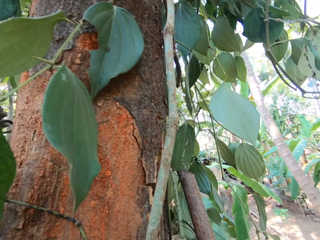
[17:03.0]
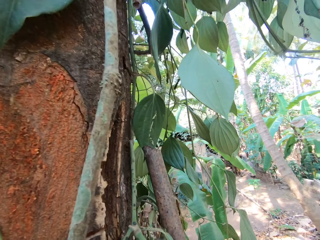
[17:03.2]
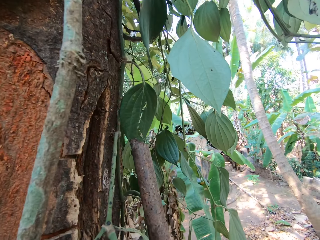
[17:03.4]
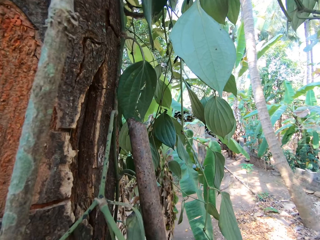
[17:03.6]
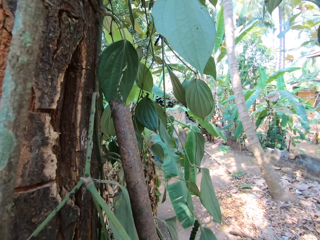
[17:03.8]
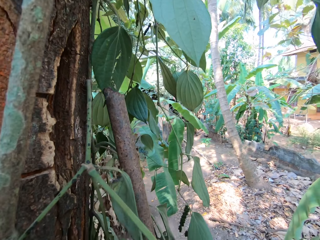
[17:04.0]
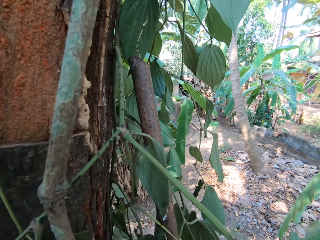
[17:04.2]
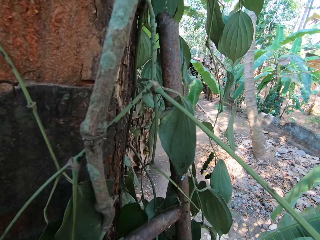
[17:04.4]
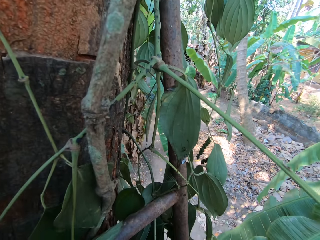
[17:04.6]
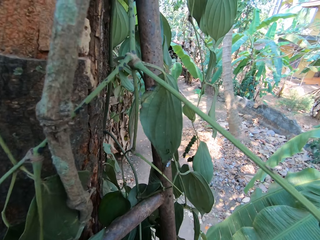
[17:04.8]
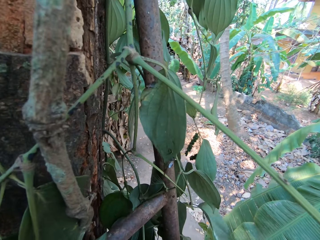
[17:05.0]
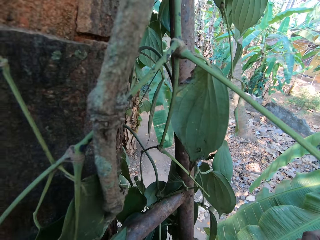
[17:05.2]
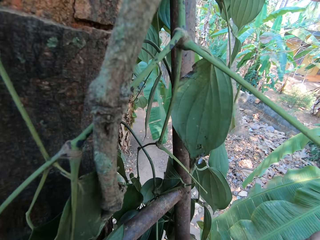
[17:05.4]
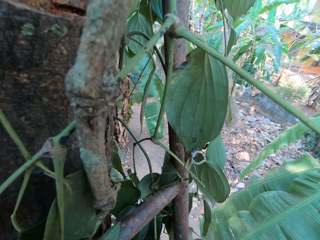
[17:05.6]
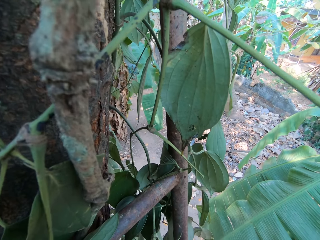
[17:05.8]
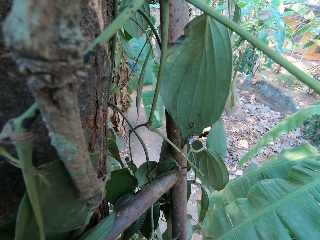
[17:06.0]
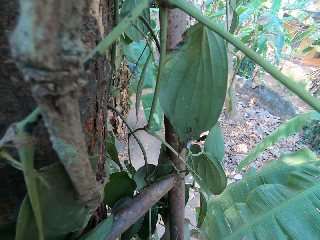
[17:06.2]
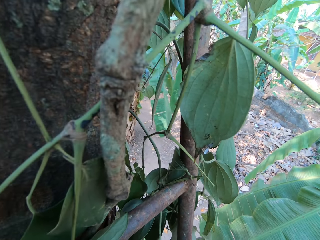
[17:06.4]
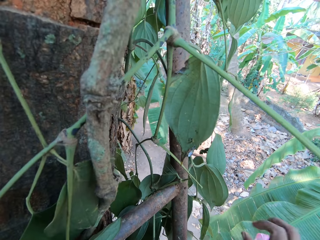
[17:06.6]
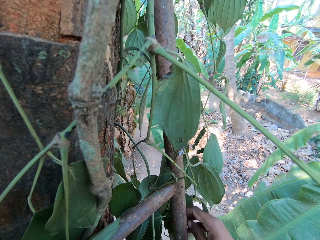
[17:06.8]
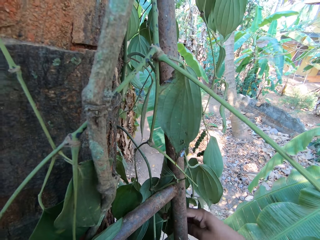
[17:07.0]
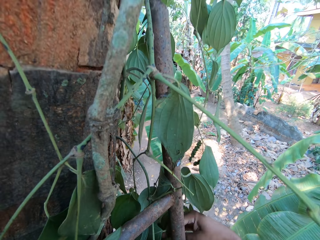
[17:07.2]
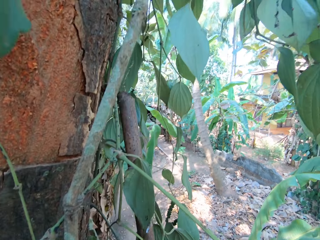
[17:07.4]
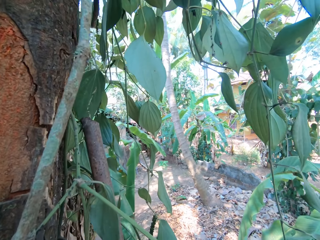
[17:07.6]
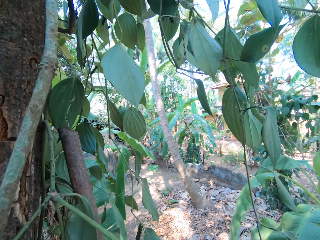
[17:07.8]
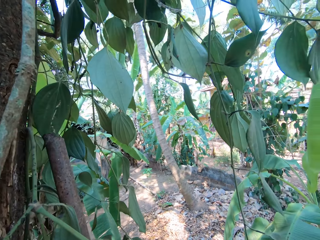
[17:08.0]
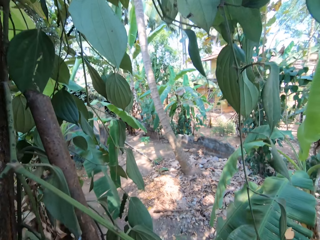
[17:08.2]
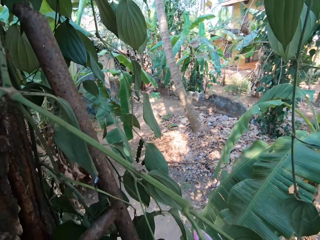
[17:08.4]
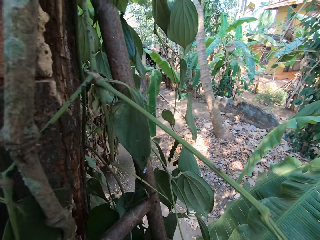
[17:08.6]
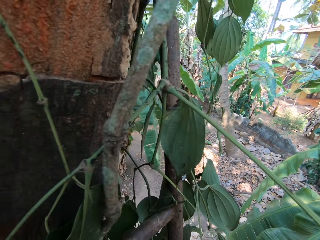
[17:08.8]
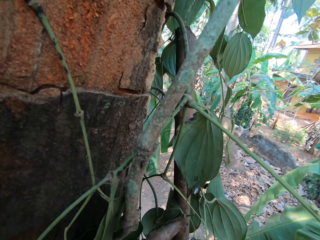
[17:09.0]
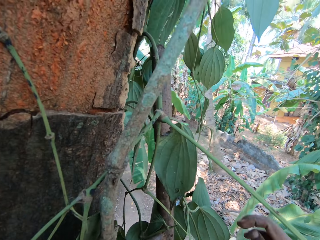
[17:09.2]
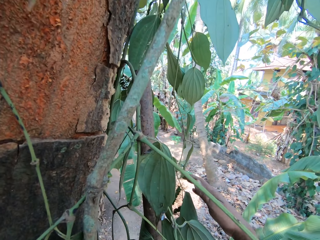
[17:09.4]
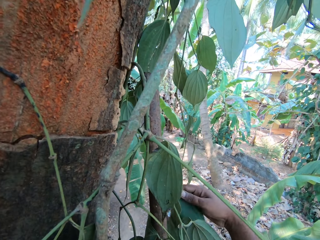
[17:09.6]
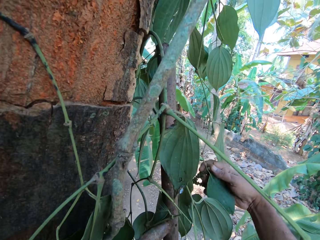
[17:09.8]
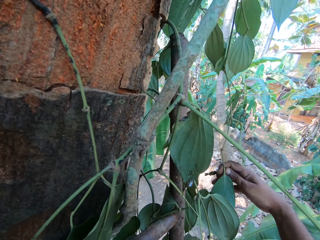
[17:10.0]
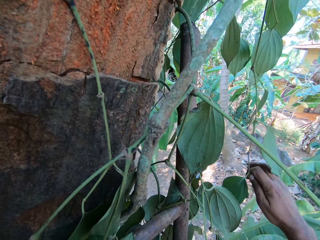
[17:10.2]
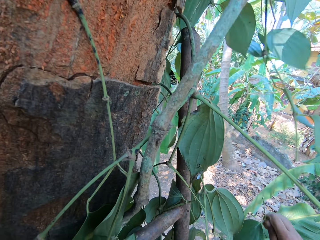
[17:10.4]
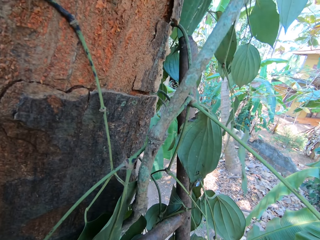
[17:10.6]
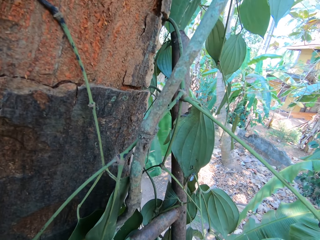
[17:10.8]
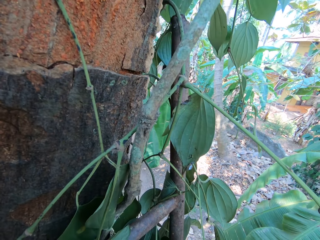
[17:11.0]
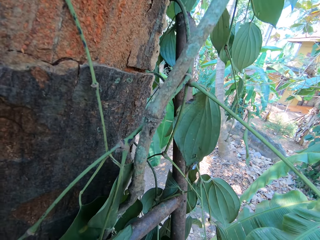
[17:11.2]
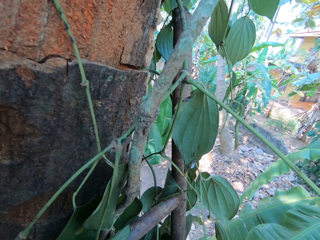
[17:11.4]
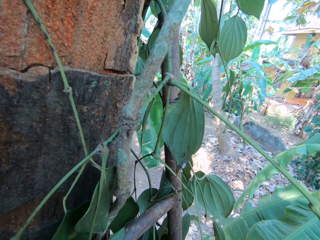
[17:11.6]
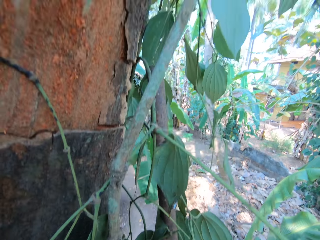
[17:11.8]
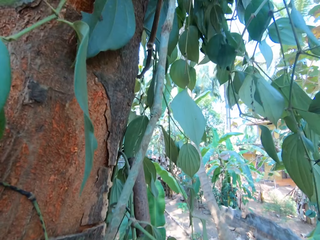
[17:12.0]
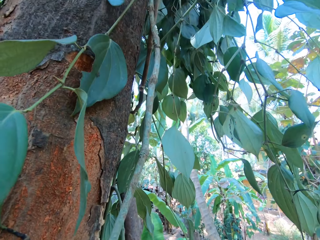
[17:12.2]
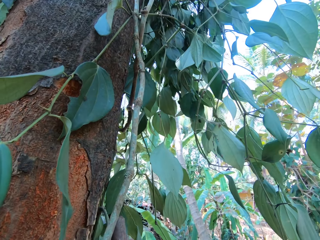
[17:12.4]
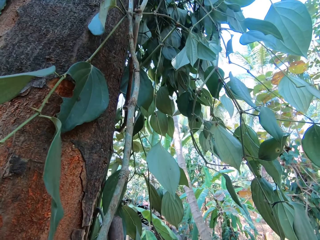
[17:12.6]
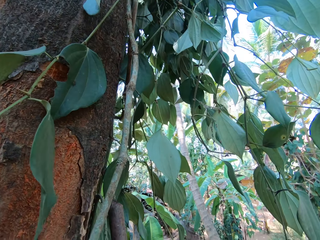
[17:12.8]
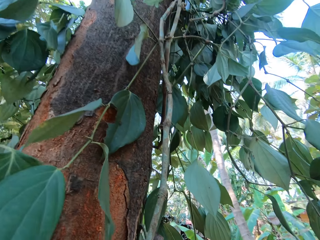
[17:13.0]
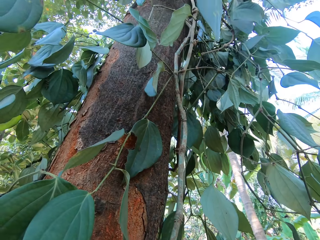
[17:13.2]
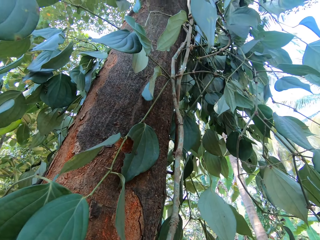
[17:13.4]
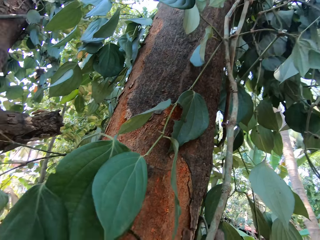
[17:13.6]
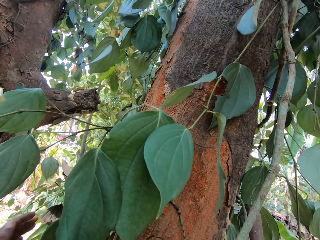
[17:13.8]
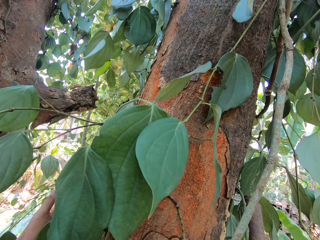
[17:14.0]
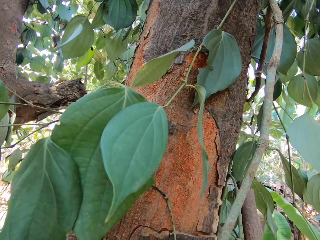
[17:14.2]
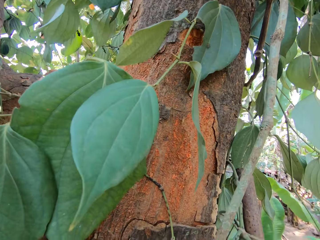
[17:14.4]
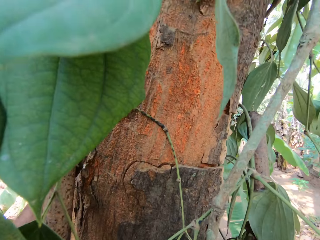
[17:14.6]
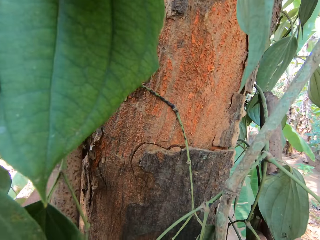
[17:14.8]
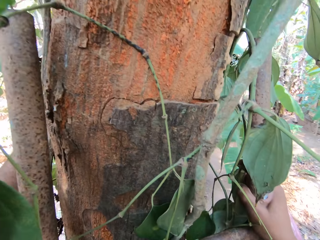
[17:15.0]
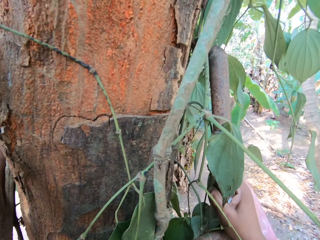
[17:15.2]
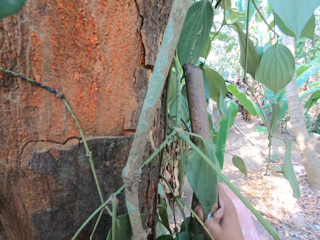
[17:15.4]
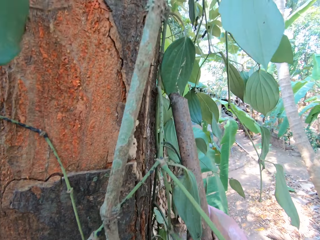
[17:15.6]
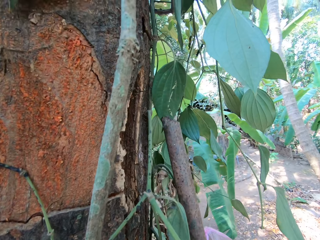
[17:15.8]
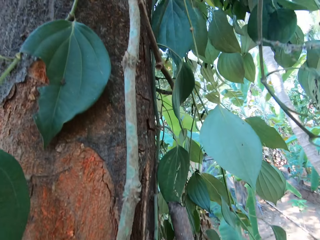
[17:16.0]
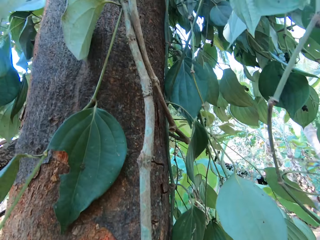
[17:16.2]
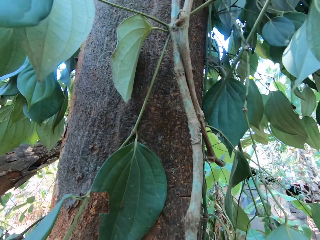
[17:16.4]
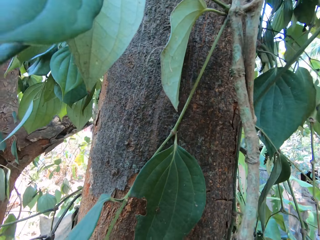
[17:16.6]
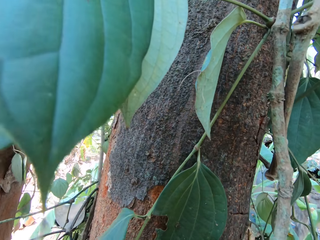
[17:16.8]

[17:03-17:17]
The camera wearer looks around the garden. He picks leaves with his right hand. He plucks fruits. He puts the fruits in a polythene bag.

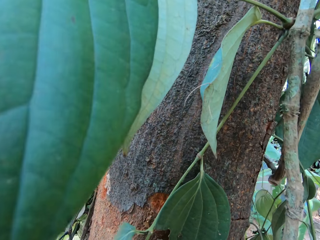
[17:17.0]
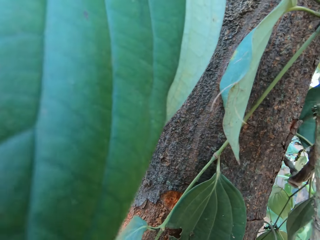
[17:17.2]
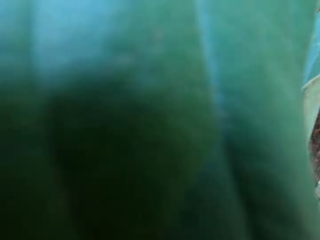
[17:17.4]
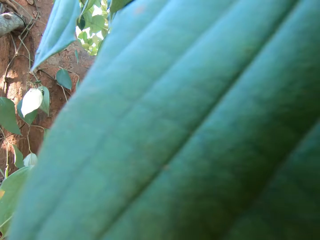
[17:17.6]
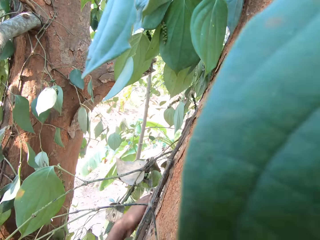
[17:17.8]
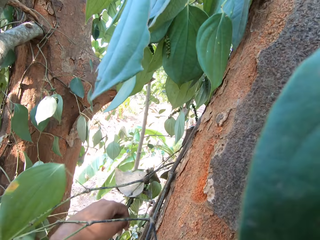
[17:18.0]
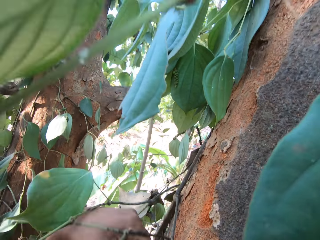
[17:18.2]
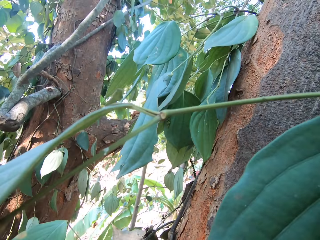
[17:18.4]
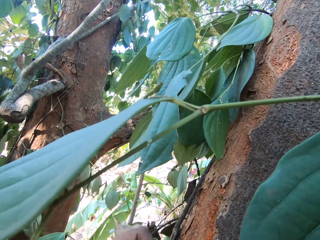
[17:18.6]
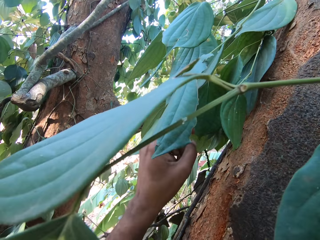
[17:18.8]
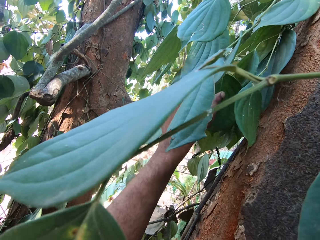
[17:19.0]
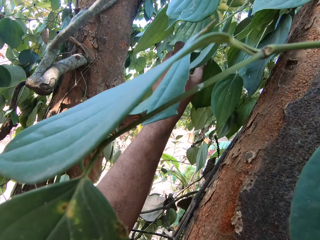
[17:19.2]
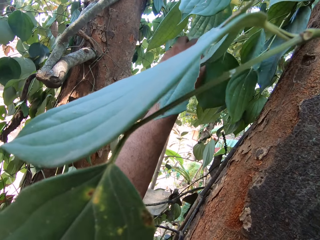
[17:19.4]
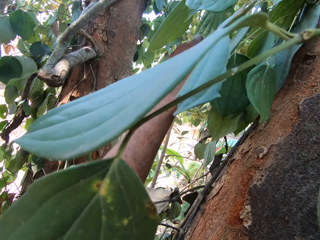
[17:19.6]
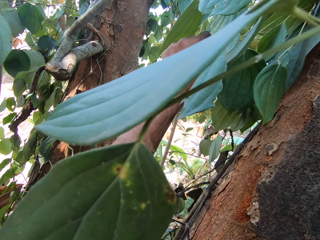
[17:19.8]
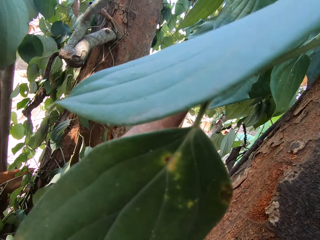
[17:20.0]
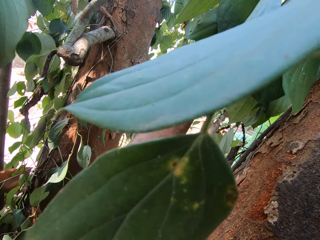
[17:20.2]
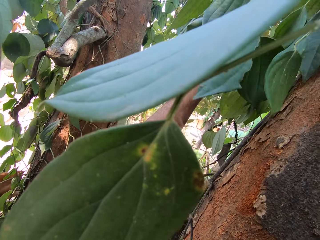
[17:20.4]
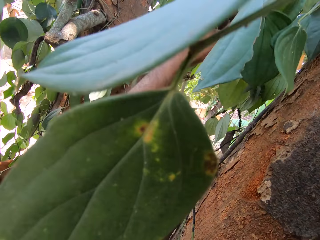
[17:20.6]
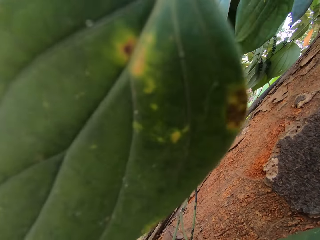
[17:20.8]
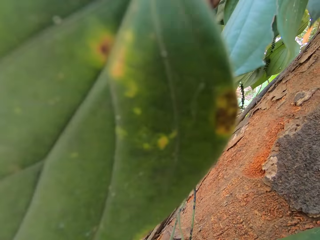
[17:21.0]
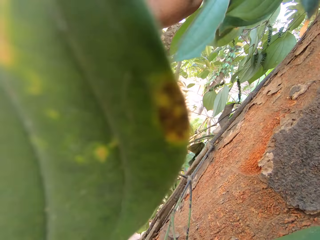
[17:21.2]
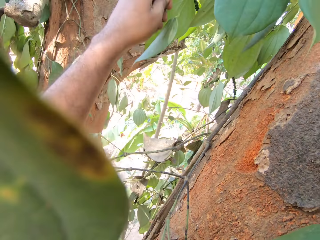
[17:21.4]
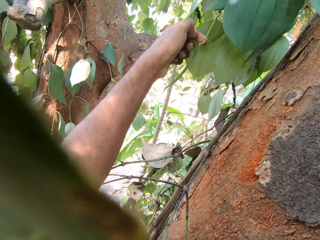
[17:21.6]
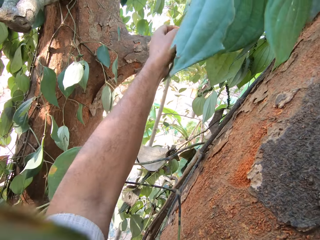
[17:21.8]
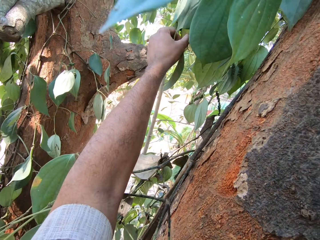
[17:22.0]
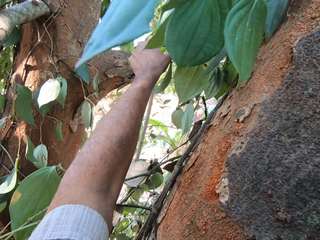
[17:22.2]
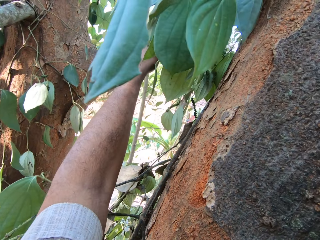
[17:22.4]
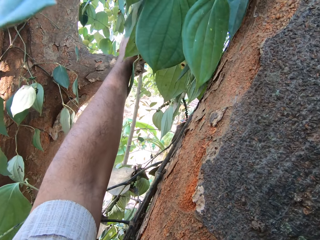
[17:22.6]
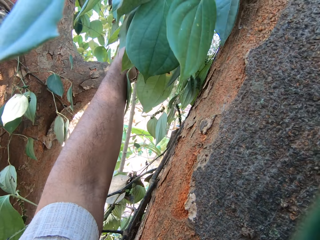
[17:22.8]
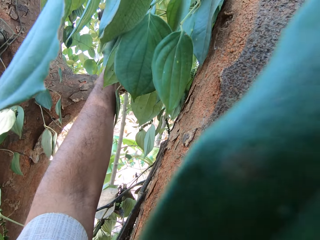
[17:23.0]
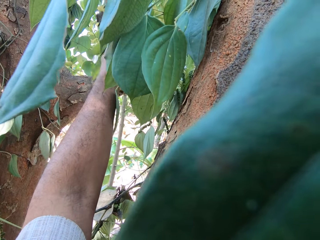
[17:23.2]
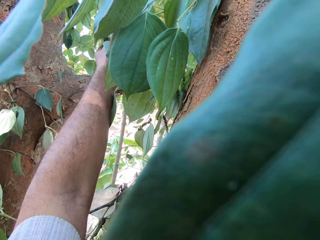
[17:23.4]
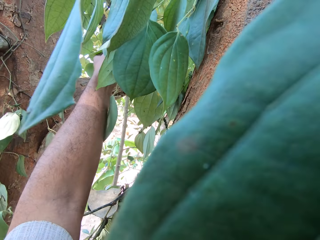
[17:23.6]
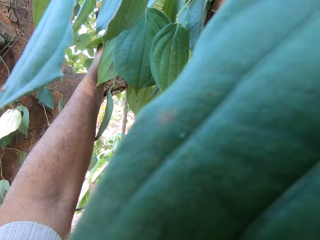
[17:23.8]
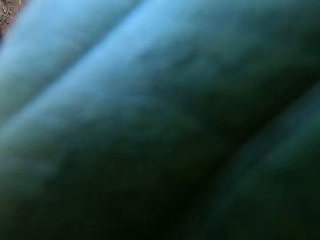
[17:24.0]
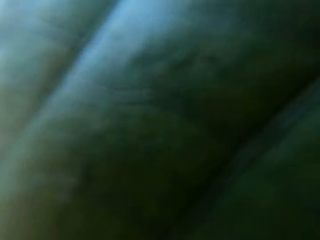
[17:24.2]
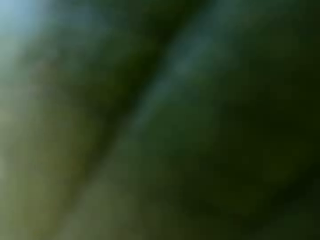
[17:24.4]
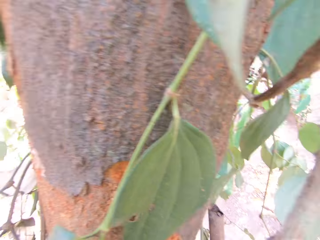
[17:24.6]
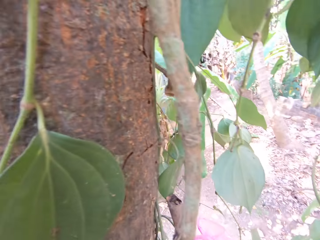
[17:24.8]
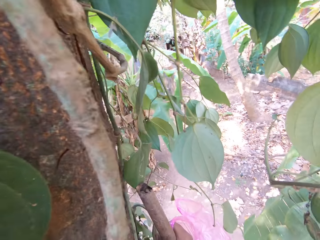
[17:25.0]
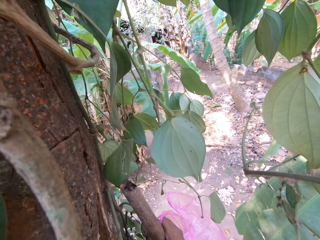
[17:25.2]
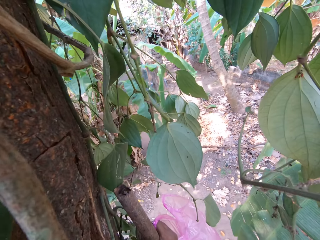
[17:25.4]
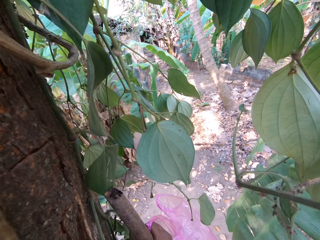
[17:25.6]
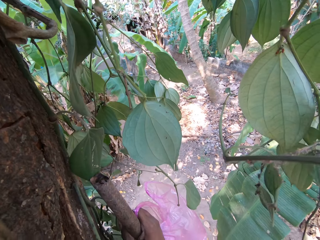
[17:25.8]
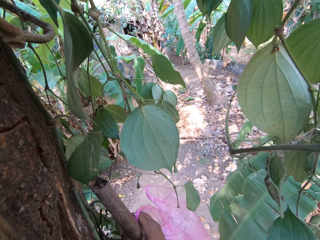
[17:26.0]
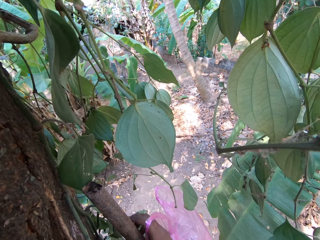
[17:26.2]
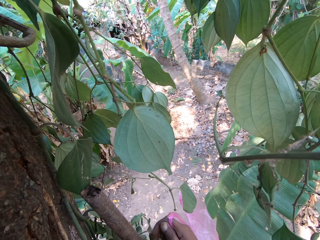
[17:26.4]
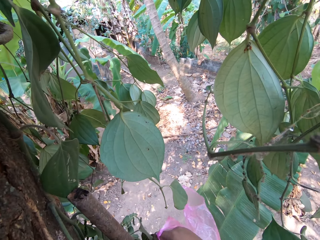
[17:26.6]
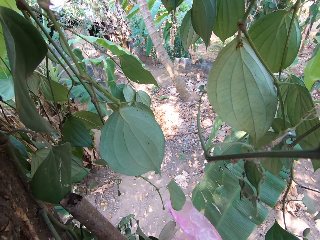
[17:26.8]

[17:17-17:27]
The camera wearer pulls leaves on the tree branch with his left hand. He plucks fruits.
